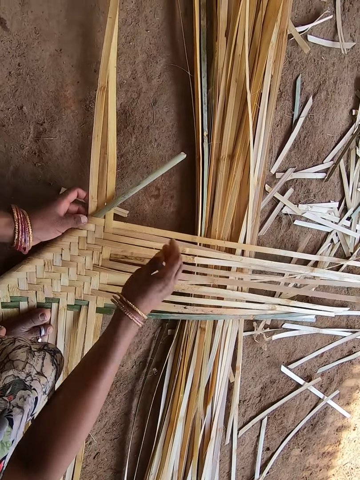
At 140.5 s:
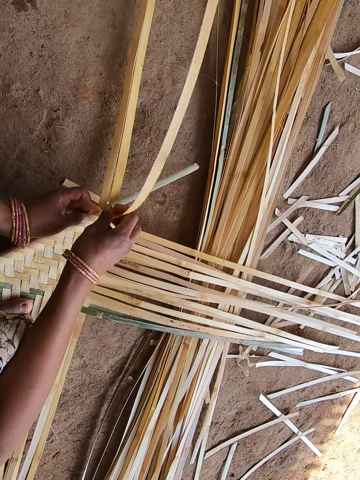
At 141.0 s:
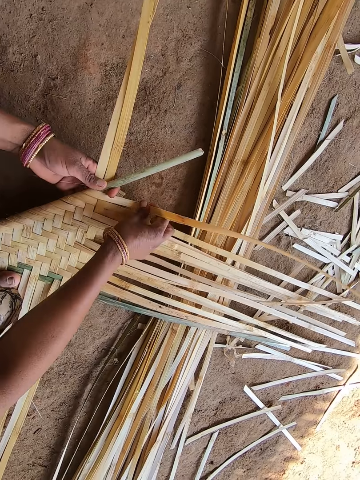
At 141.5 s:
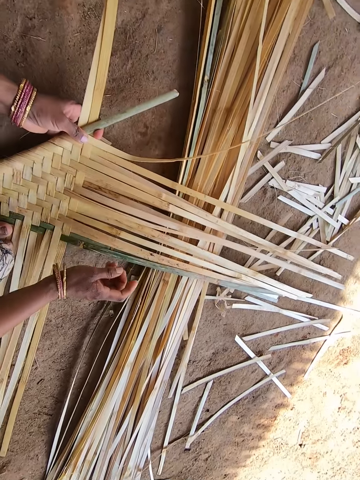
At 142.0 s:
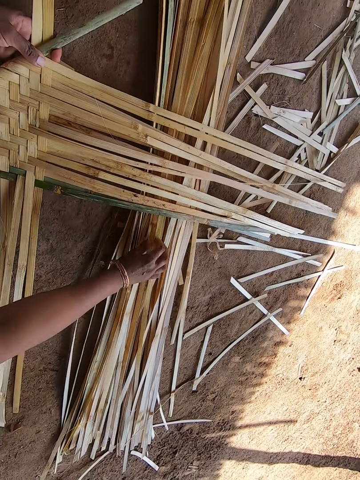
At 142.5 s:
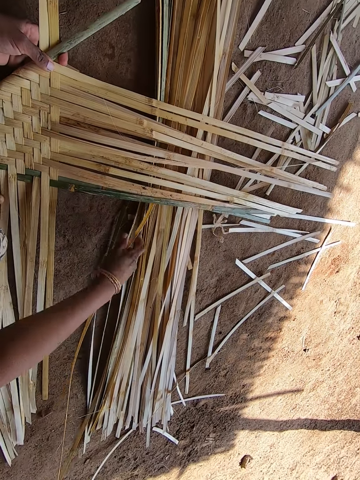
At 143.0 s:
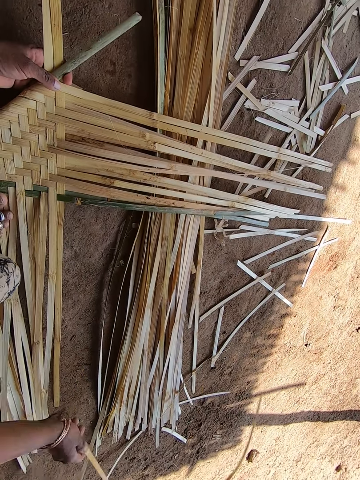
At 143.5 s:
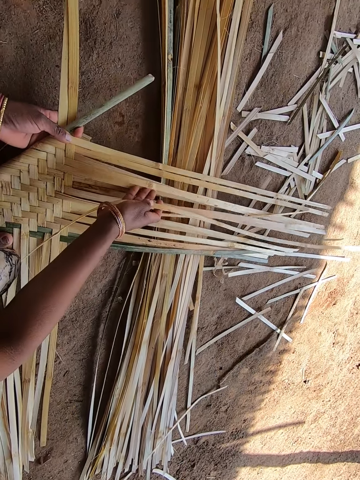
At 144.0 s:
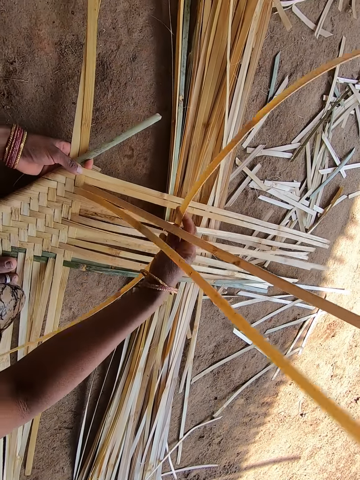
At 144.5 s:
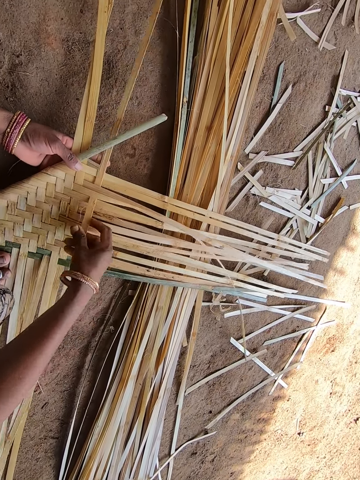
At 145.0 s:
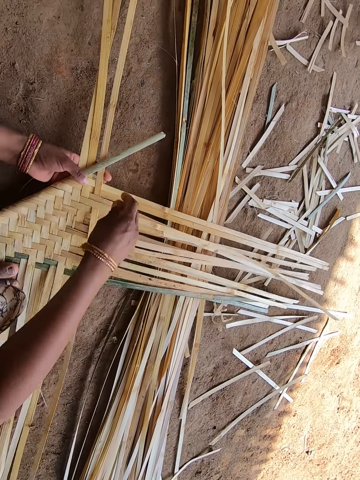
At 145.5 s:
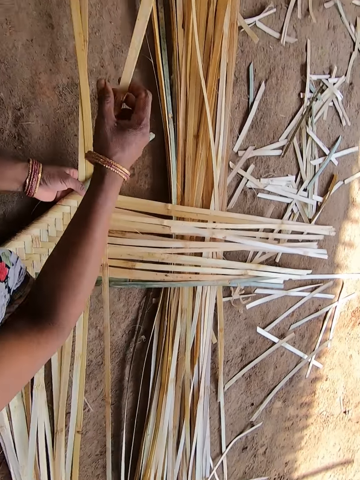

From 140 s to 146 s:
The camera wearer picks up the wooden splint. They fix the wooden splint on the woven wooden splints.

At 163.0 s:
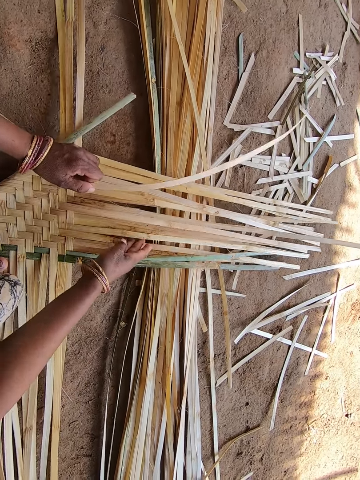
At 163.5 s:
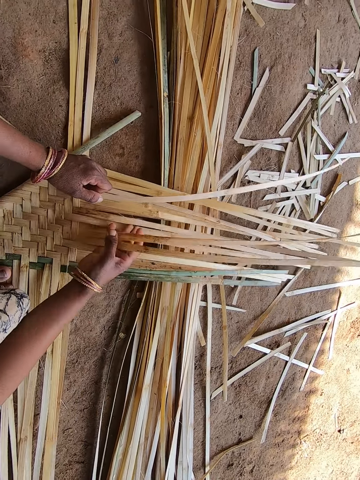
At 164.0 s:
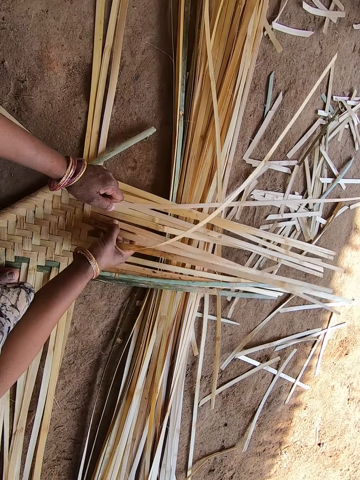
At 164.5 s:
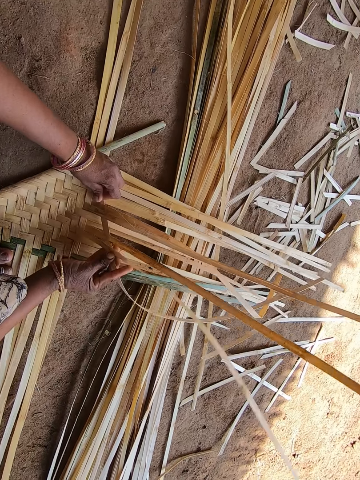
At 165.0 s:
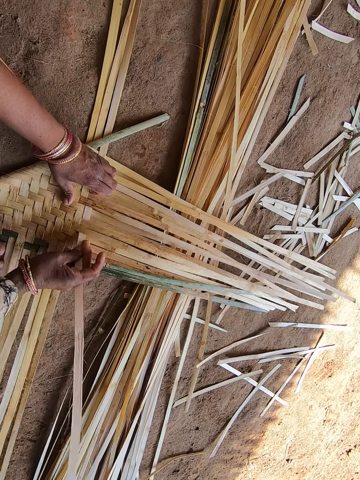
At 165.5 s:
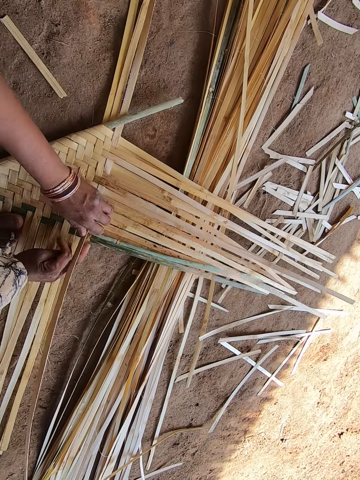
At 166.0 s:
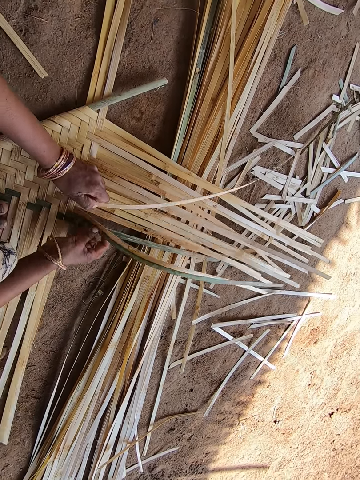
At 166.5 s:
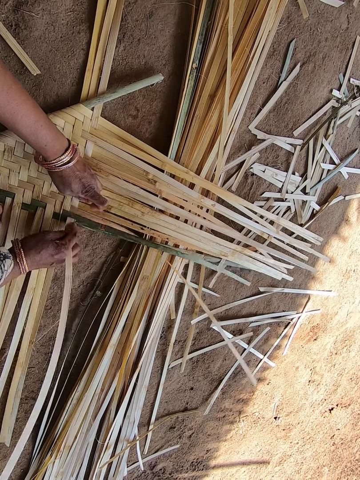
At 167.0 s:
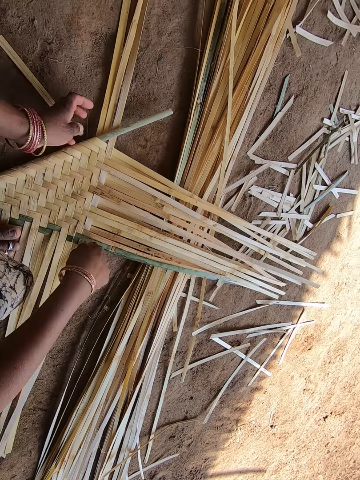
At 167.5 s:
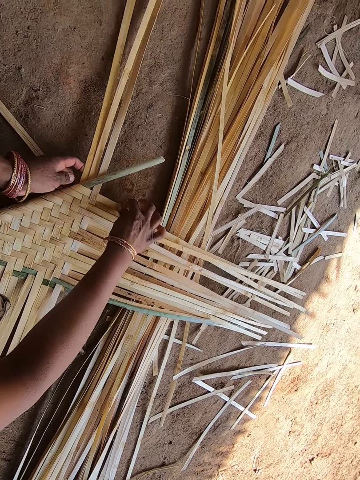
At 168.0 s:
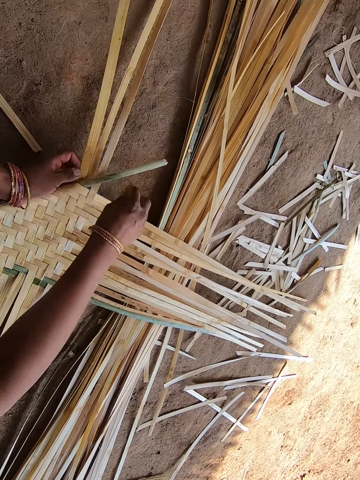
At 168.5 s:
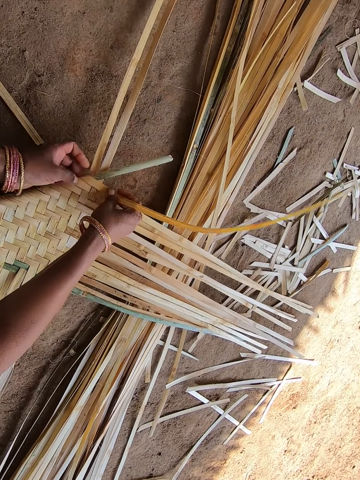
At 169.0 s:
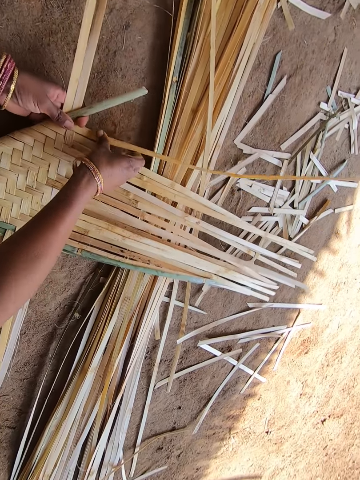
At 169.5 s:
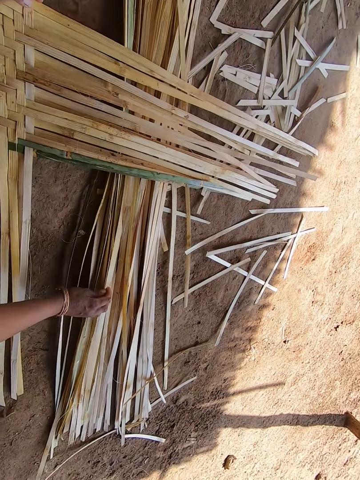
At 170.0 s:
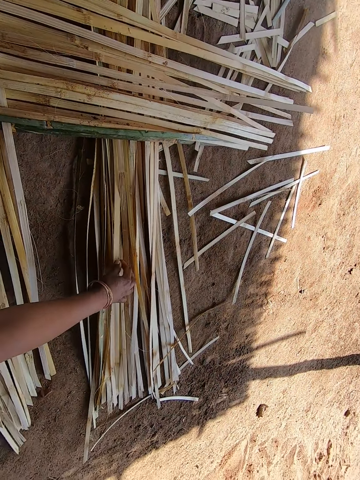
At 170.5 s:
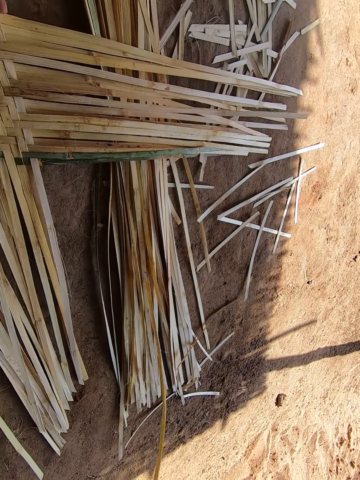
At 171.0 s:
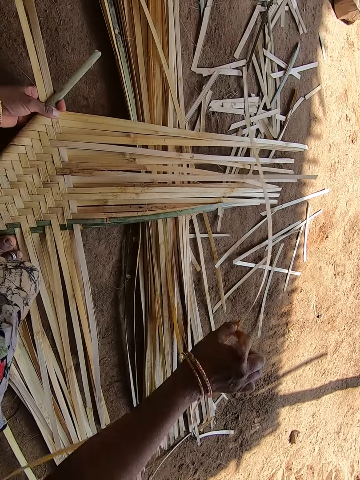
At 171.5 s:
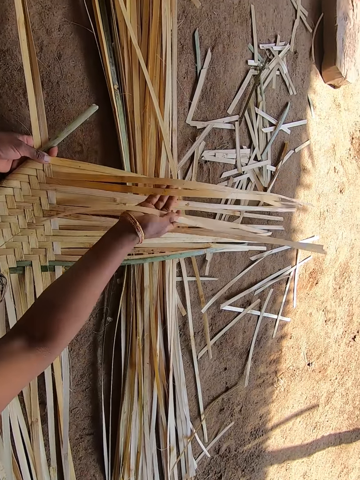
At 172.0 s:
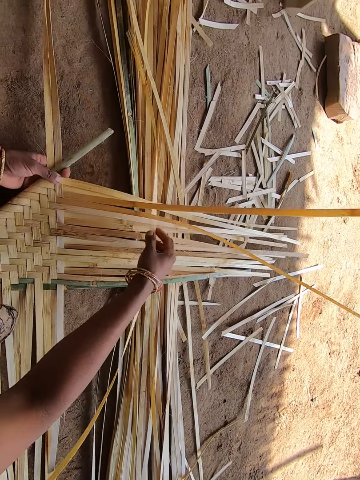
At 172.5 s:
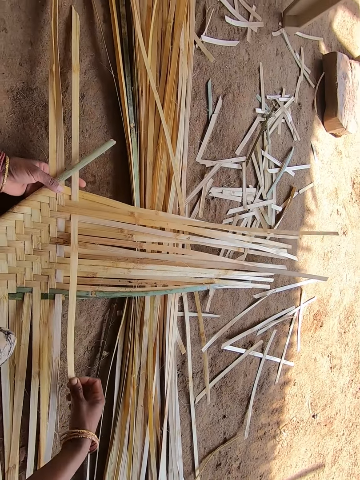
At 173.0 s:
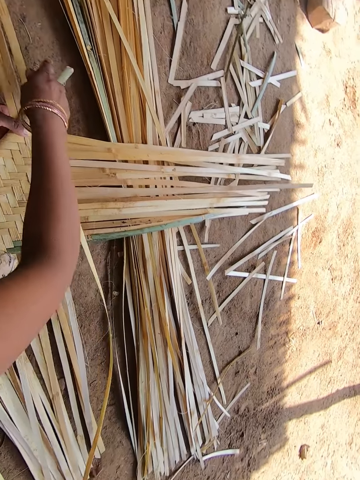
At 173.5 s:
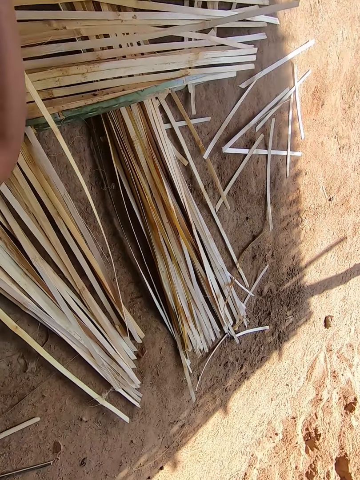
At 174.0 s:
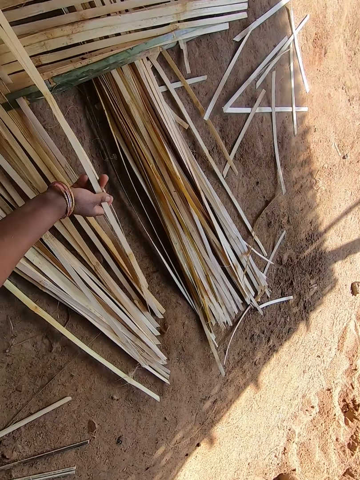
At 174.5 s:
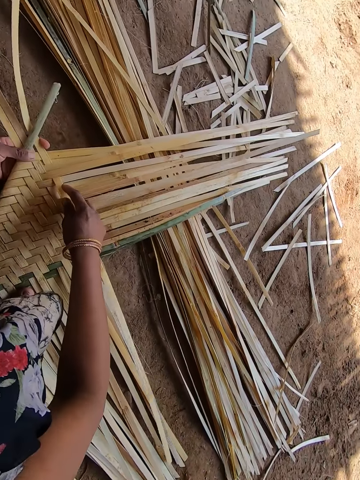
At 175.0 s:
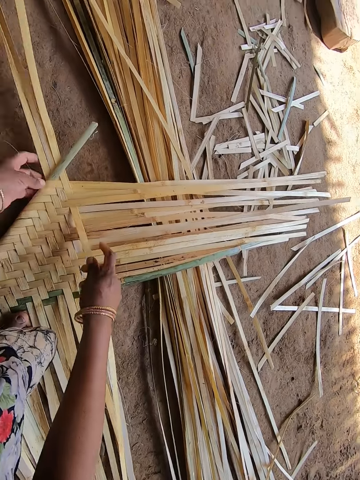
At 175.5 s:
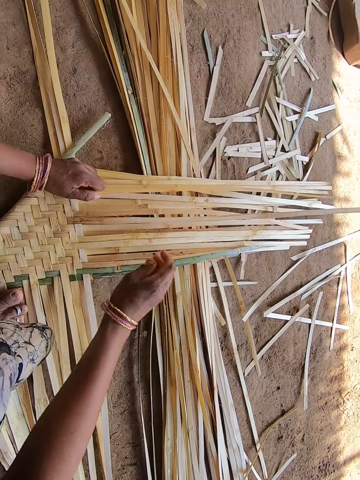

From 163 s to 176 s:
The camera wearer weaves the wooden splints. They pick up the wooden splint. They fix the wooden splint on the woven wooden splints. They weave the basket.

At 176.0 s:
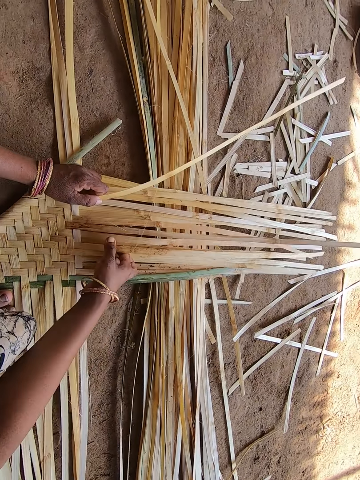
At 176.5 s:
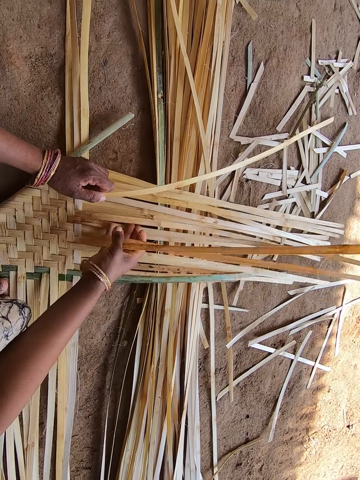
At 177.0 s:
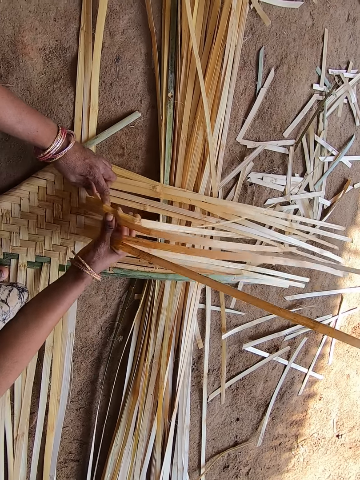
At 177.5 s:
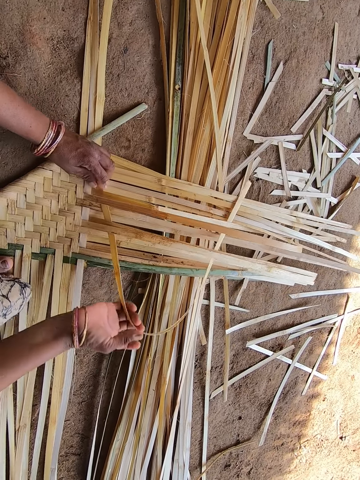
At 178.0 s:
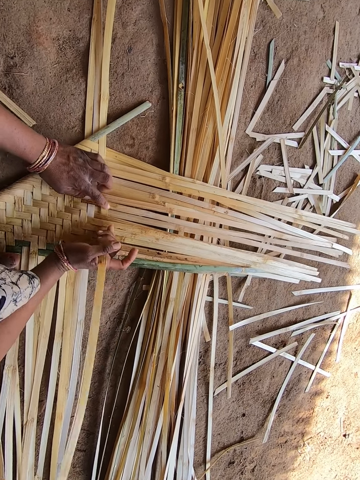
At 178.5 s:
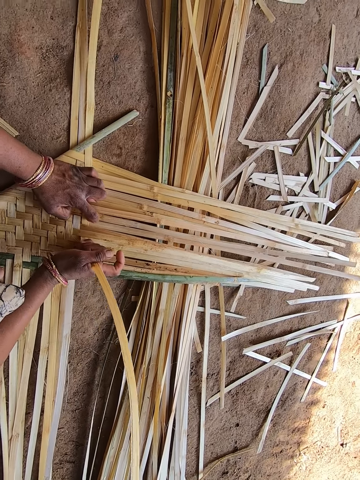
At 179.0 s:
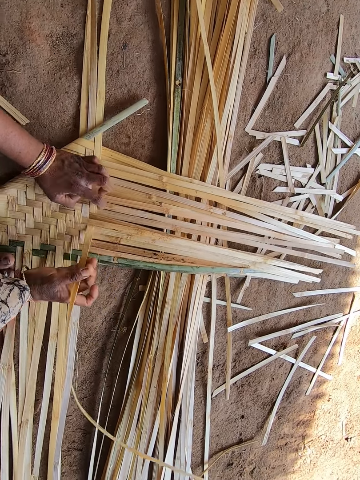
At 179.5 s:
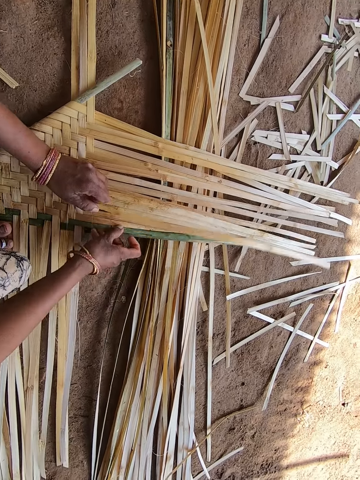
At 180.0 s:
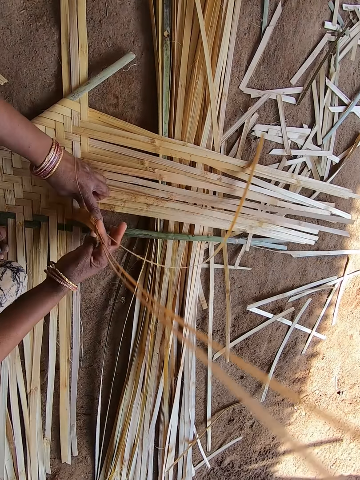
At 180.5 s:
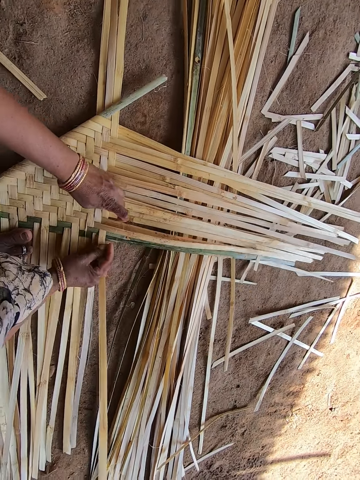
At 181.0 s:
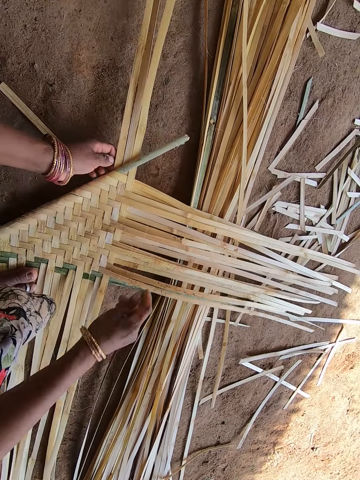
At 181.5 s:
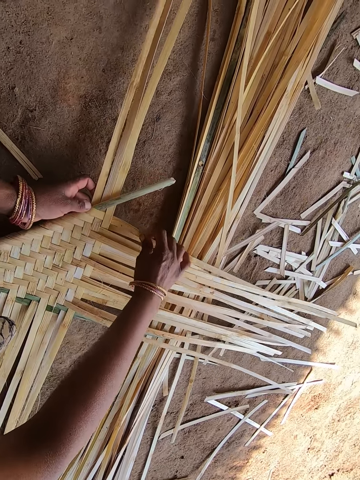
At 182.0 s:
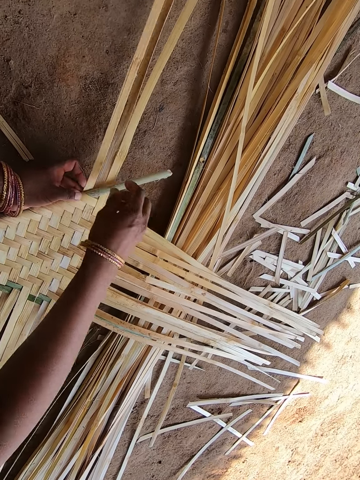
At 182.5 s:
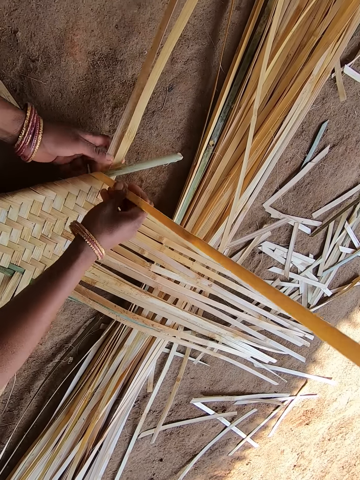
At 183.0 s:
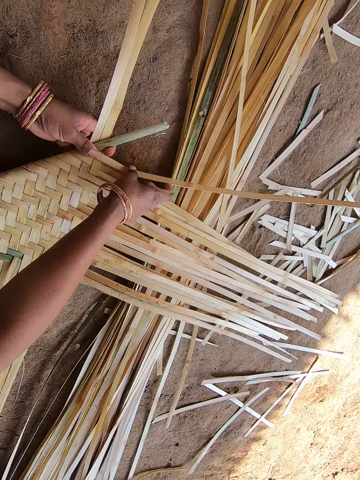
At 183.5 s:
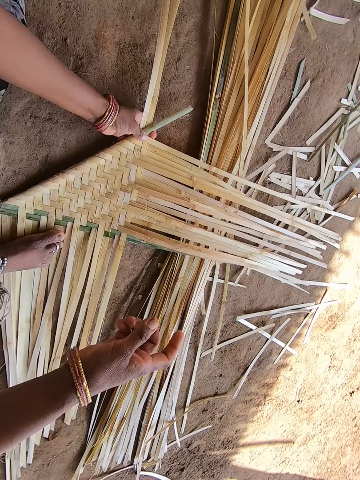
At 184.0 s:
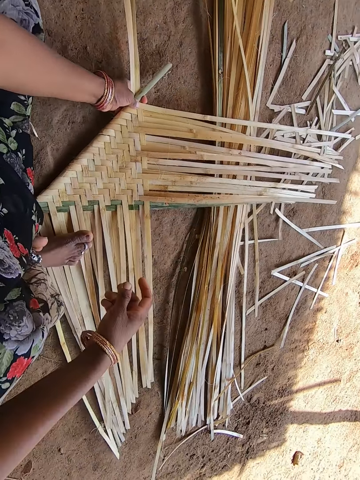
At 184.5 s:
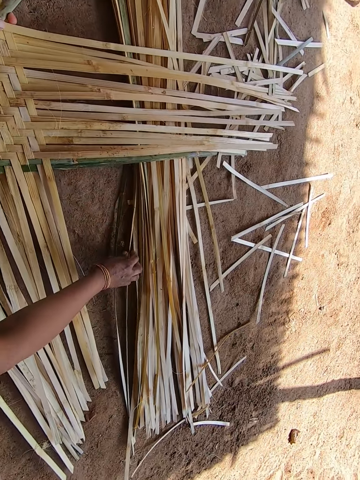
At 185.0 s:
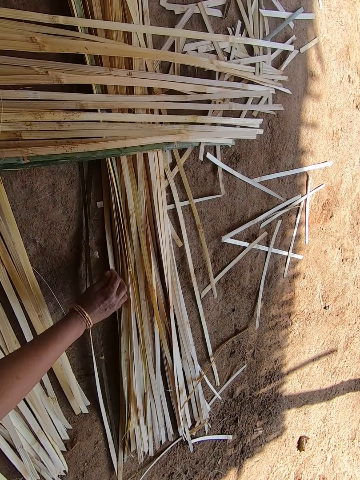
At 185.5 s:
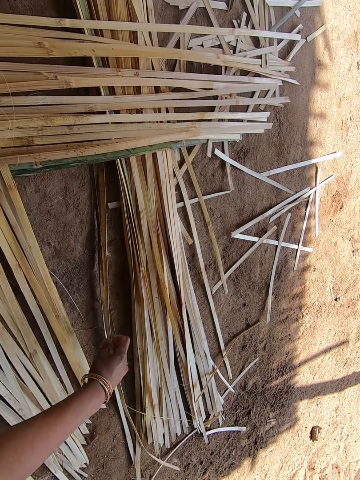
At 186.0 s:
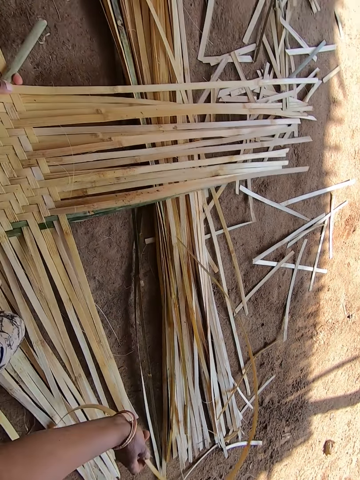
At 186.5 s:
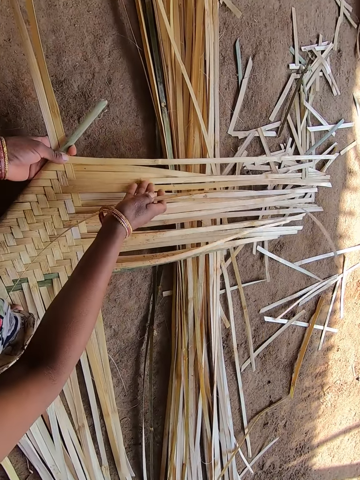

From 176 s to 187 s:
The camera wearer weaves the wooden splints. They pick up the wooden splint.
